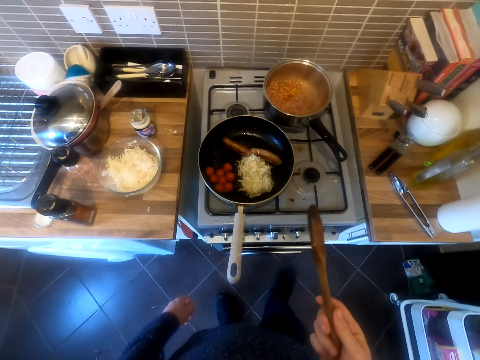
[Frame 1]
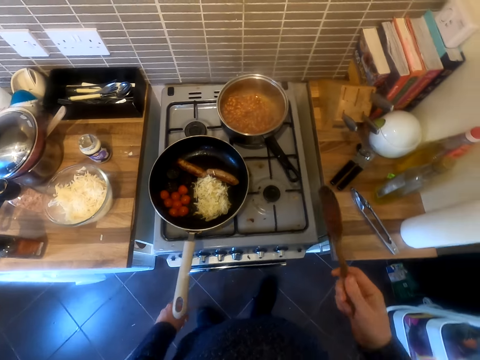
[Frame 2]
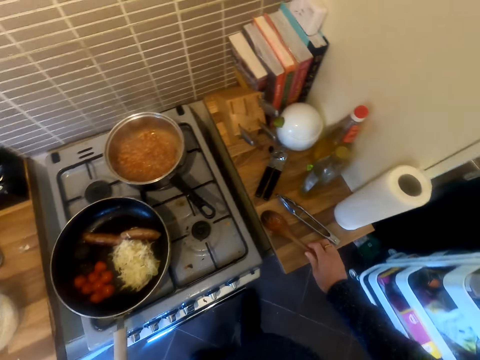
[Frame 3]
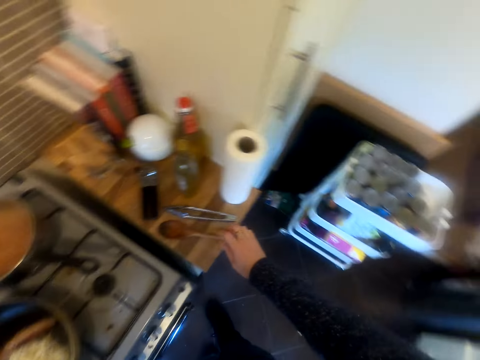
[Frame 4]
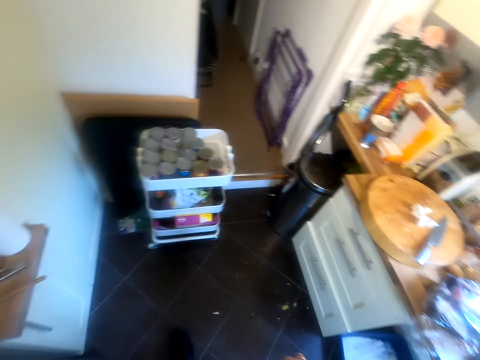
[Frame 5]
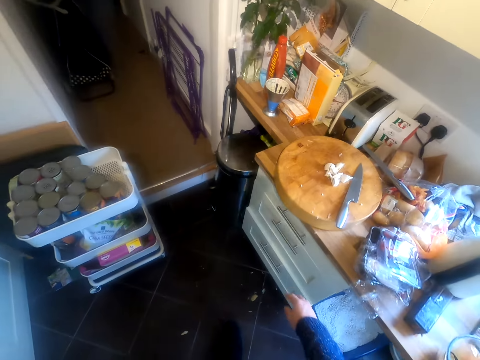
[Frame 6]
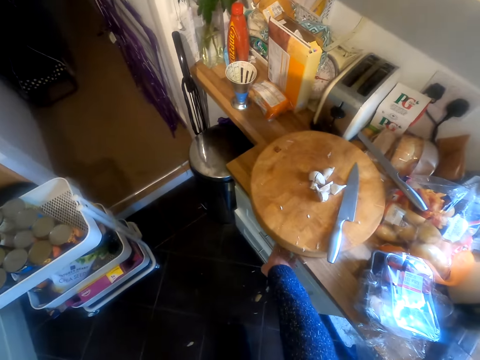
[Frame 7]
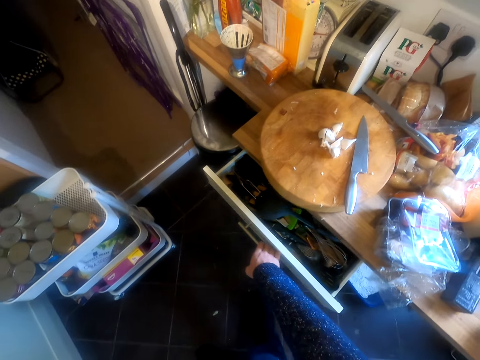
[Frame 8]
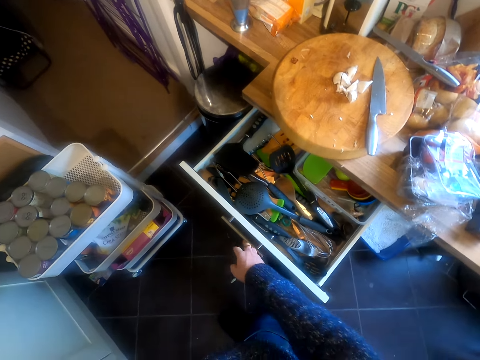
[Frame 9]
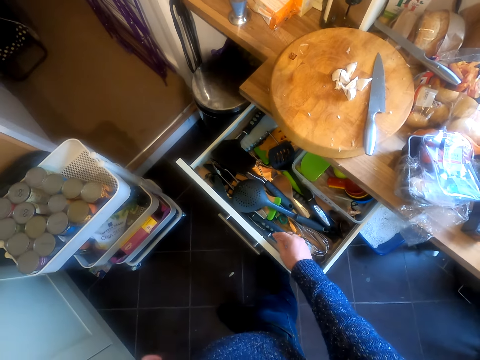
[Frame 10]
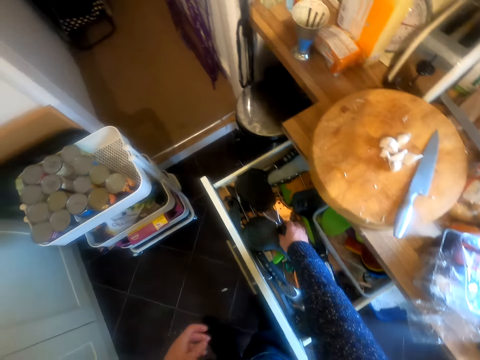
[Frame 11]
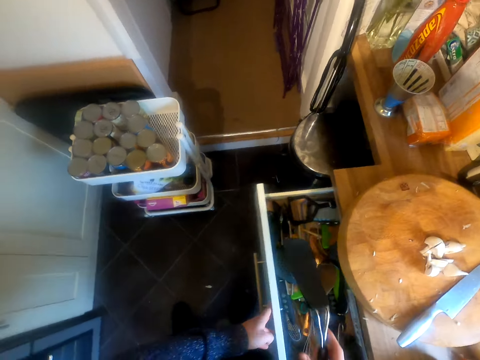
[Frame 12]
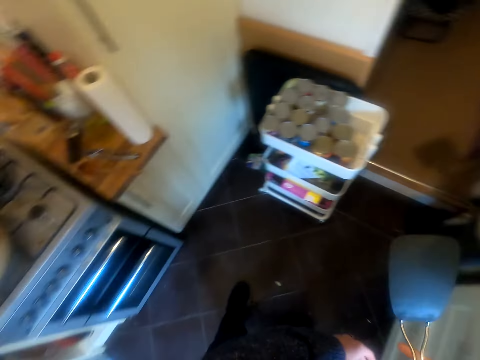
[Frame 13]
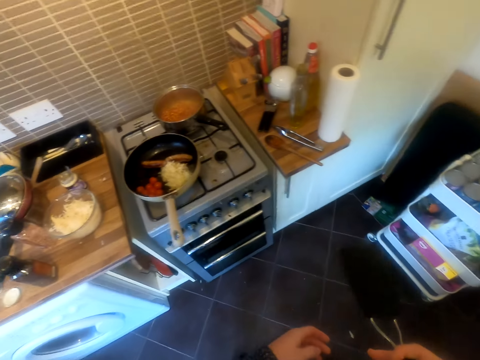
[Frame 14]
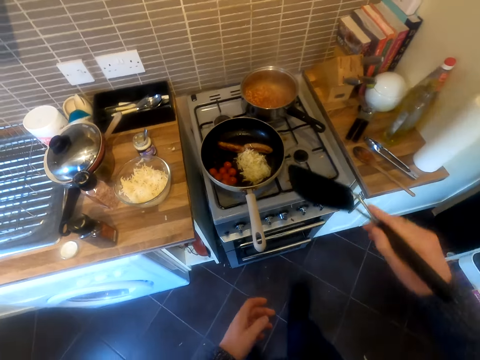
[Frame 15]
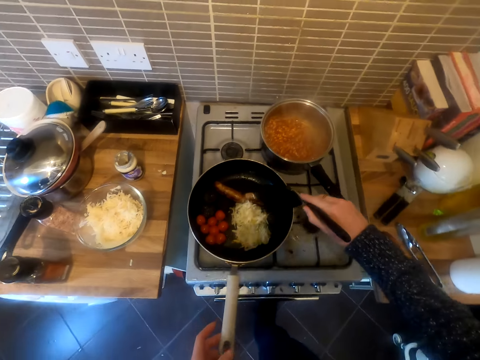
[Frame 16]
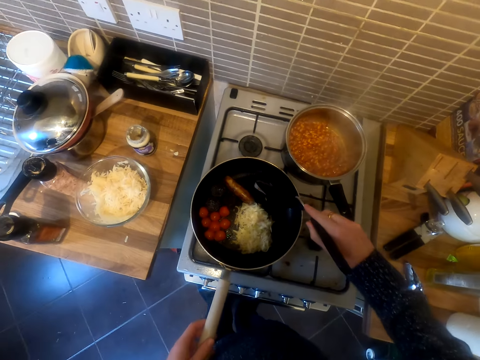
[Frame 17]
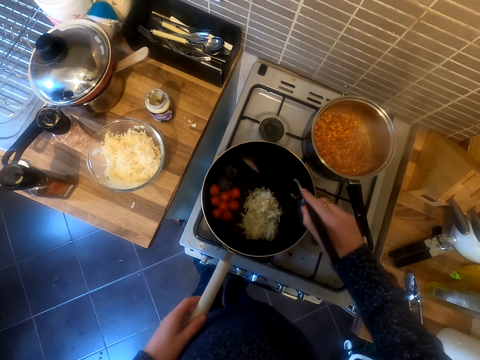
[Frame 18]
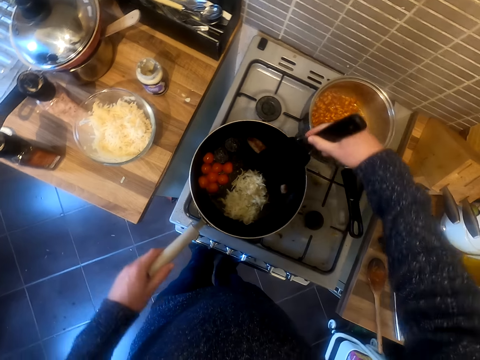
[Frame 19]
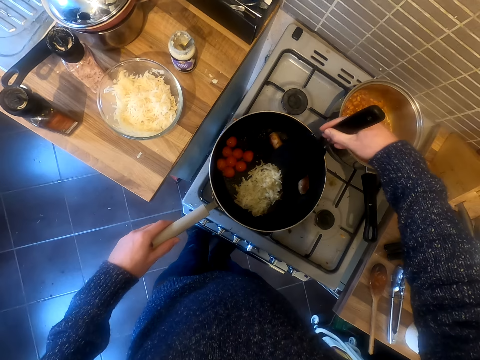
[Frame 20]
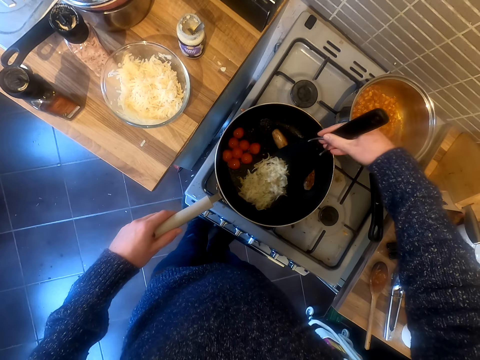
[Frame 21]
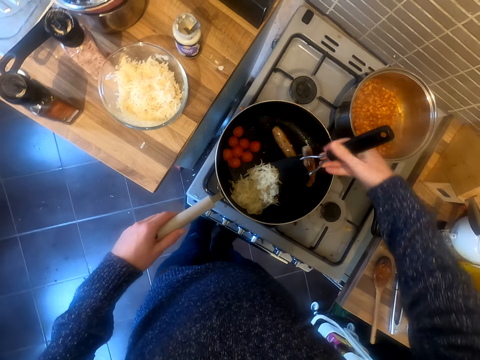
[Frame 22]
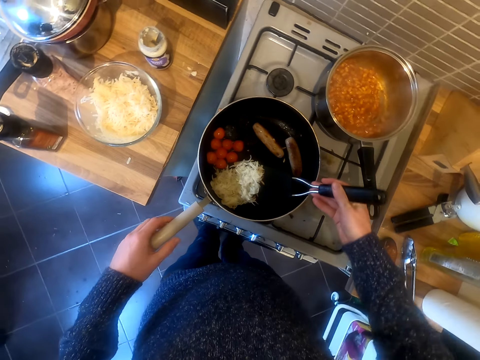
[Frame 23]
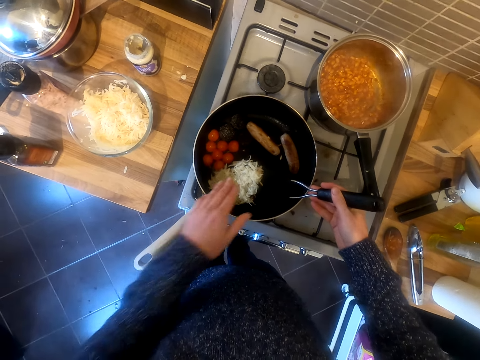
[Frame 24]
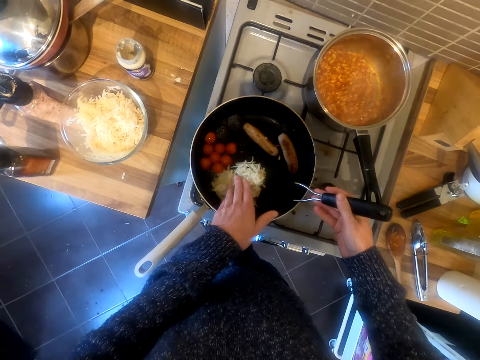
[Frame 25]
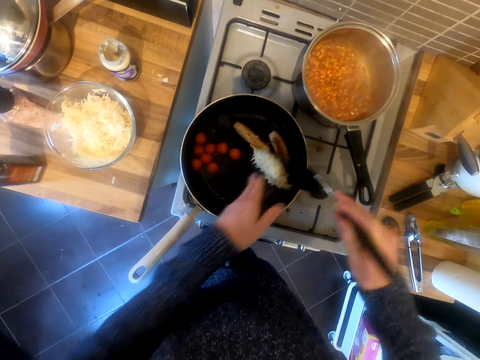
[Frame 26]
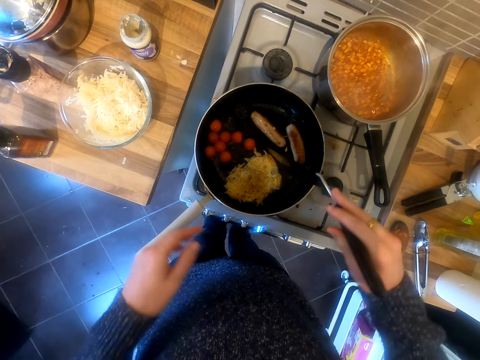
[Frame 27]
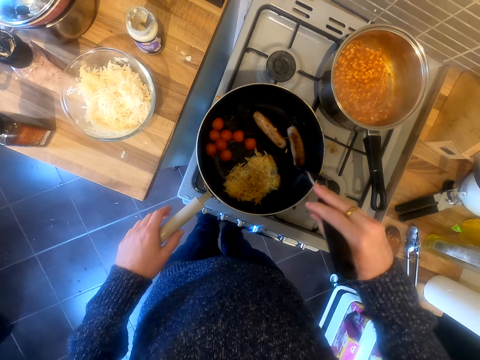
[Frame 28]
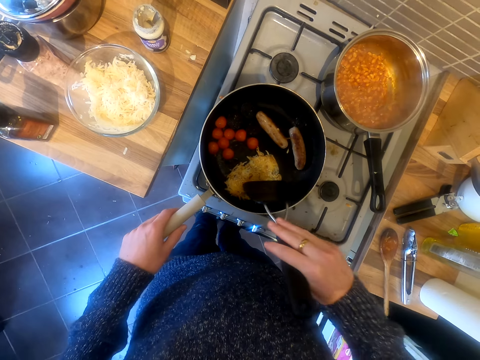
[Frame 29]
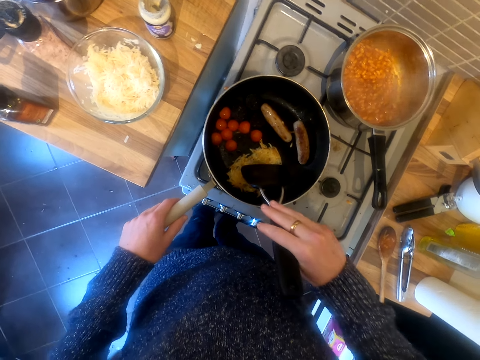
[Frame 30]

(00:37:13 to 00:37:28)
The camera wearer puts the cooking stick on the surface. They make a move. They open a drawer. They pick up a cooking shovel. They stir the food. They prepare the food. They turn the food.

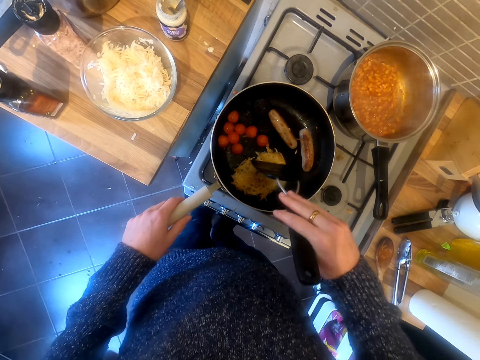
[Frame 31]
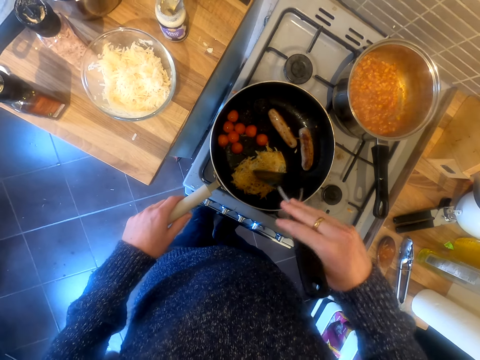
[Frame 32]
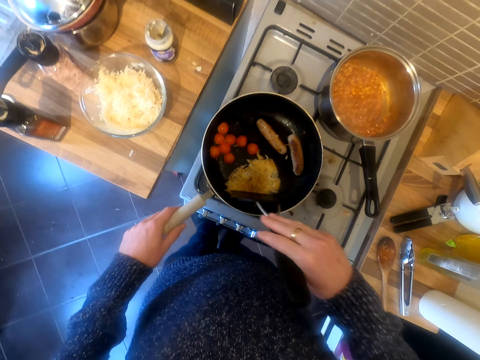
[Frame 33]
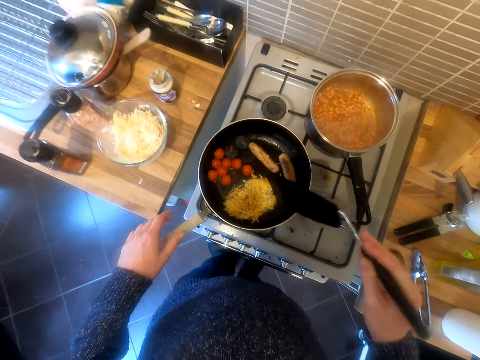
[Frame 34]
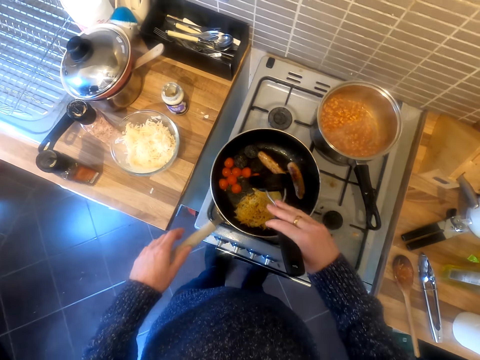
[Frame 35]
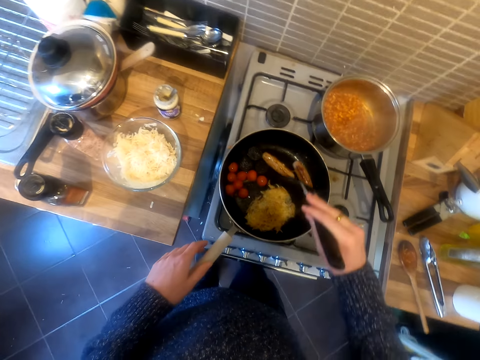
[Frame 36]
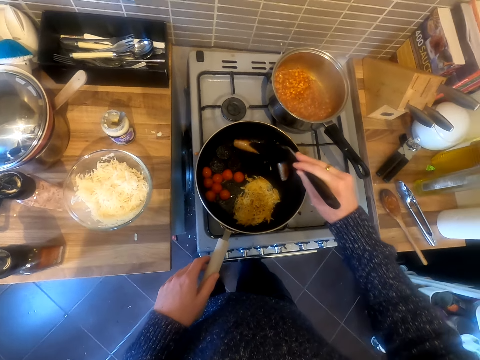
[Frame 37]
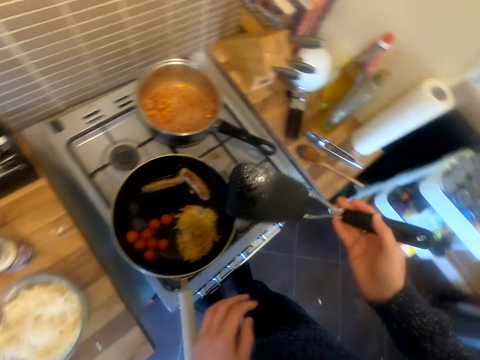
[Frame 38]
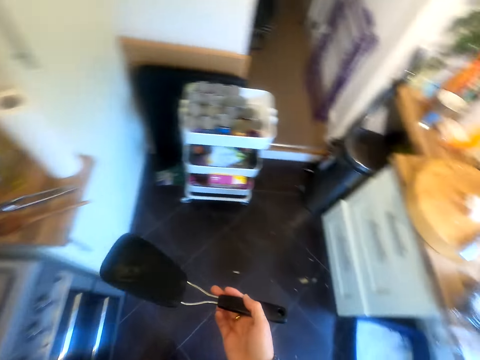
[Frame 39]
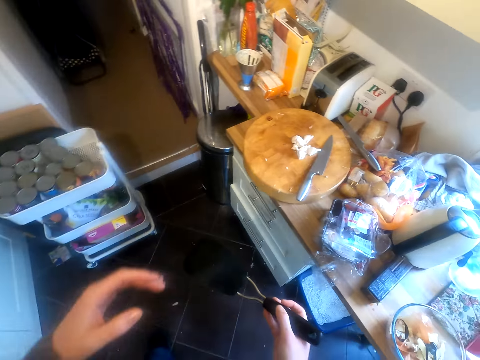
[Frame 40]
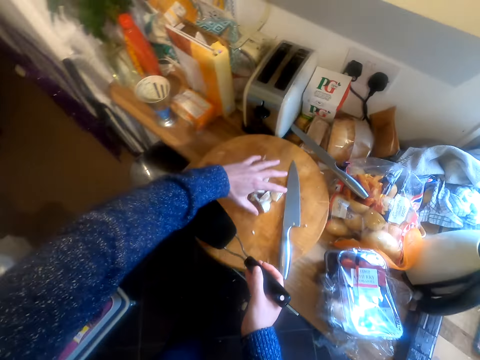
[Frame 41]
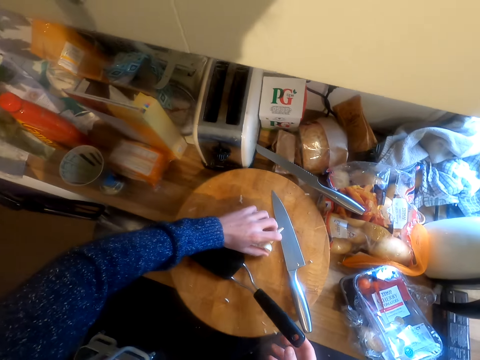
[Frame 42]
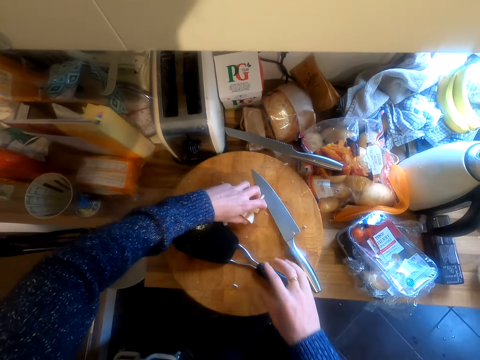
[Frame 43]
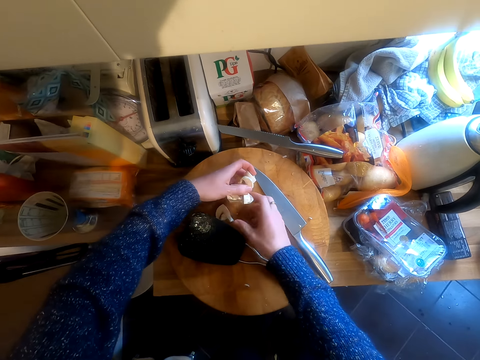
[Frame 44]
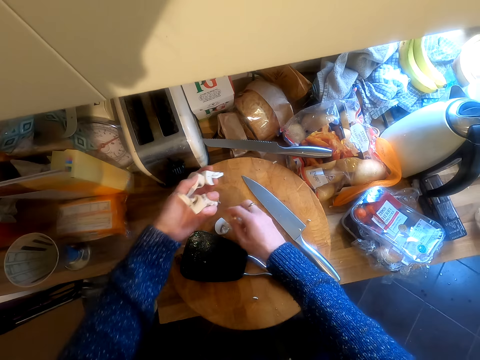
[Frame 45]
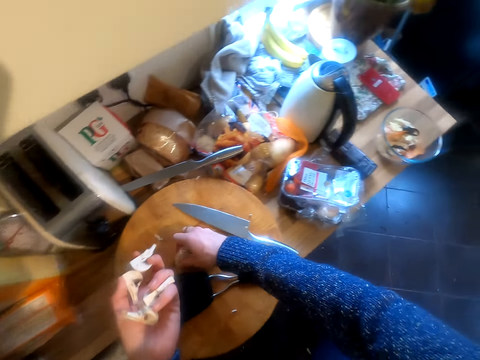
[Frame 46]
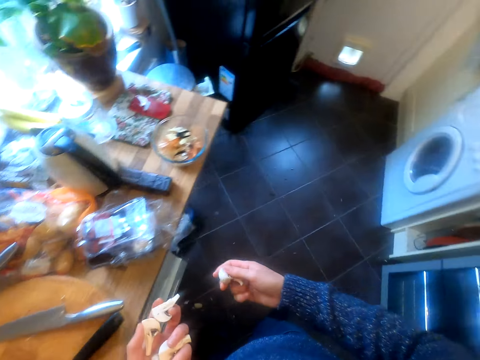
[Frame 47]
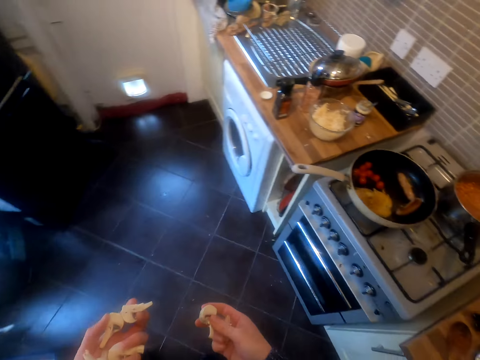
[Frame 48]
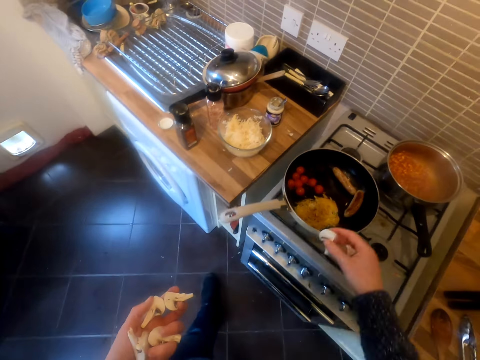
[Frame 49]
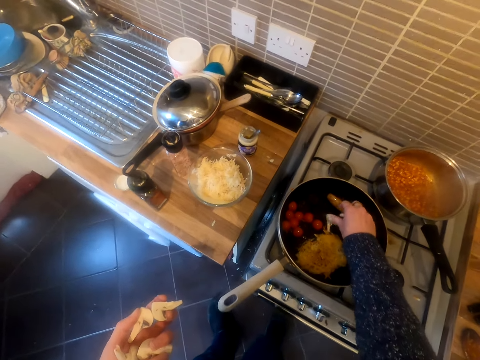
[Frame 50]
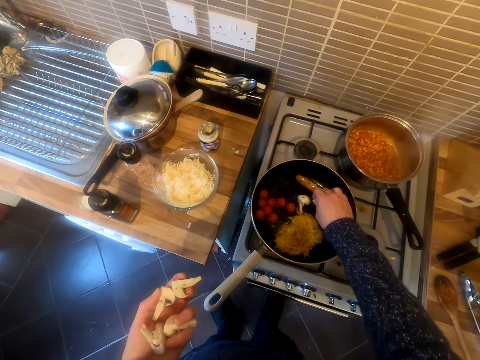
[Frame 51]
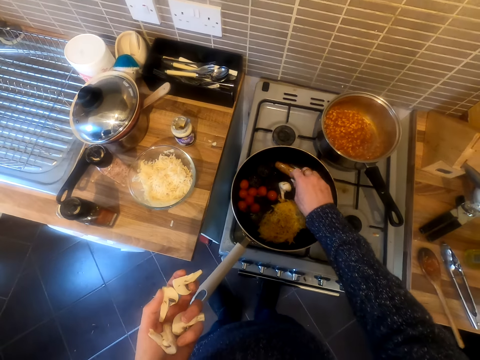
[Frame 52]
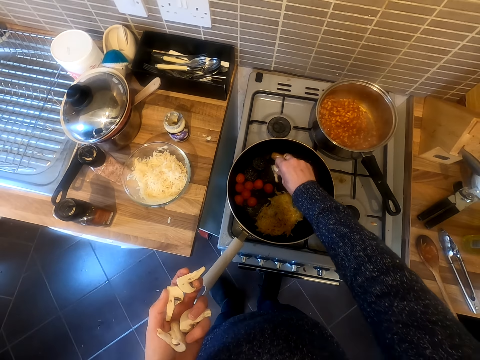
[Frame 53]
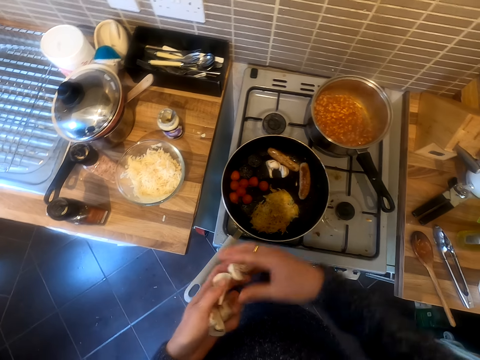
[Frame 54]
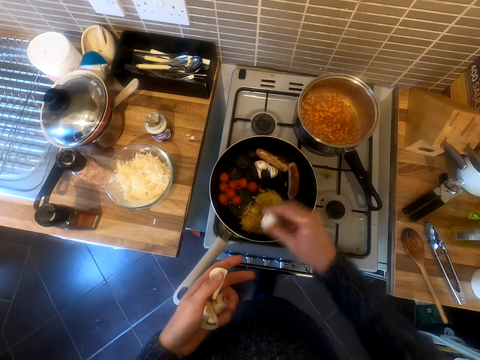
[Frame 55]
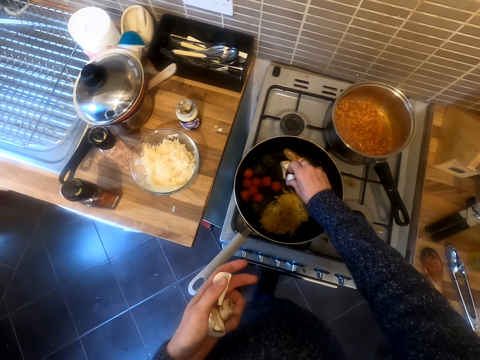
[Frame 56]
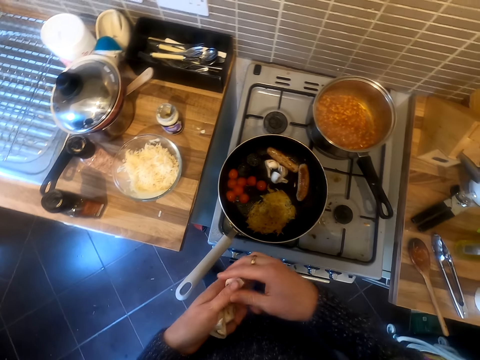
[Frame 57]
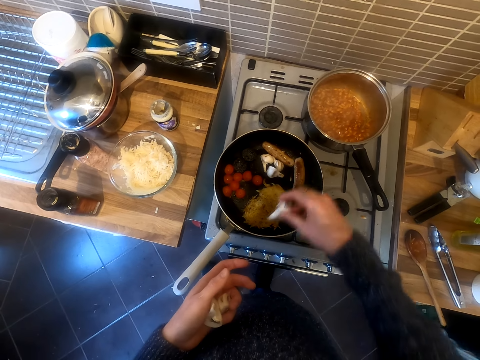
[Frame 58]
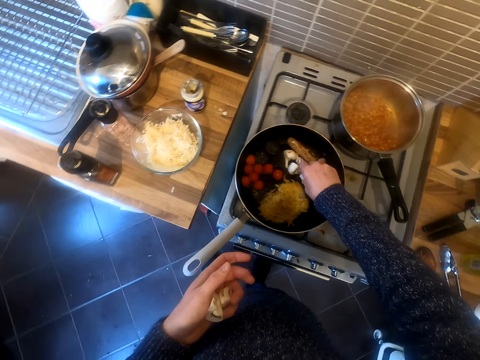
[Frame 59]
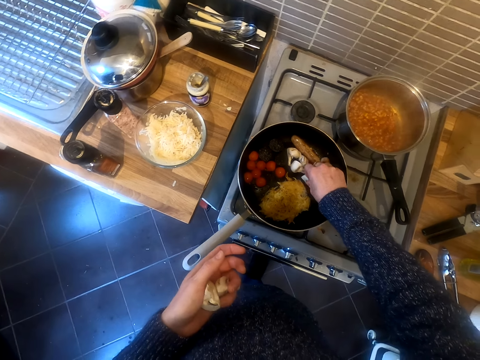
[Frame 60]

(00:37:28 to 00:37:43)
The camera wearer prepares food. They put the cooking shovel down. They take mushrooms. They put the mushrooms in the frying pan.
